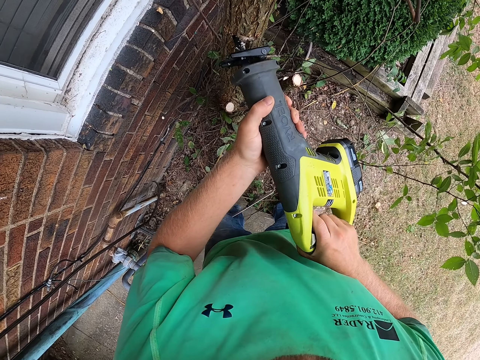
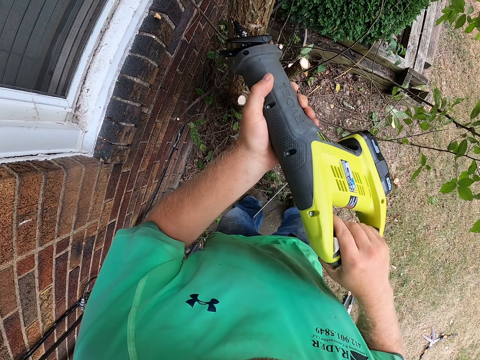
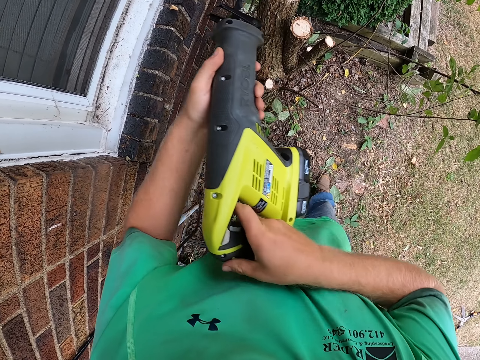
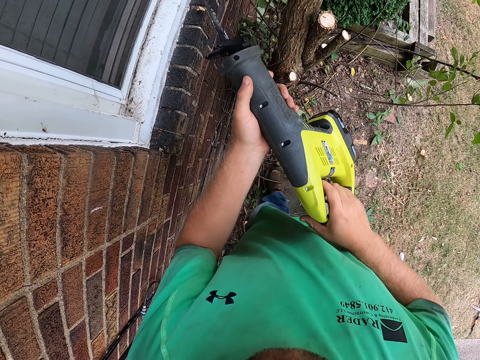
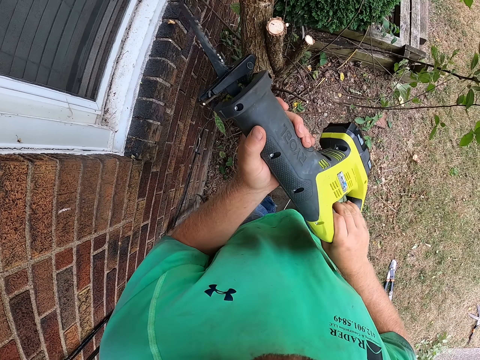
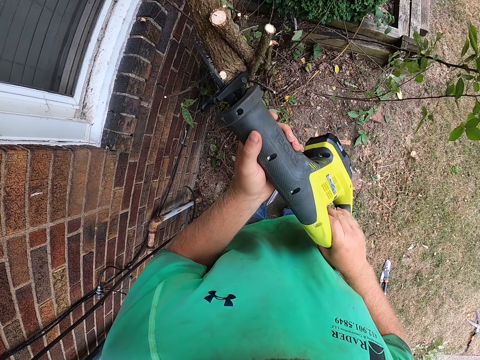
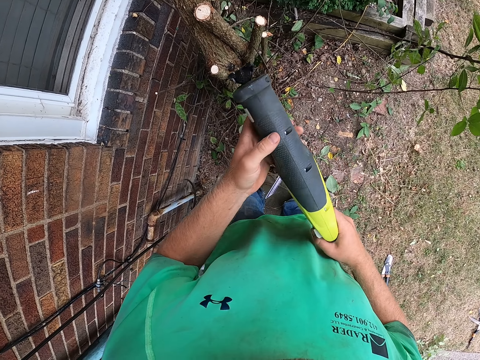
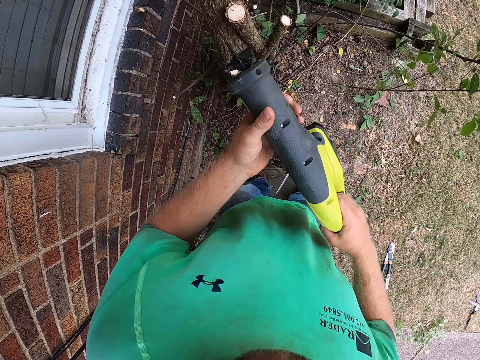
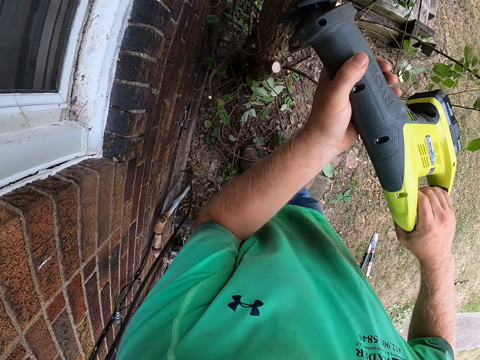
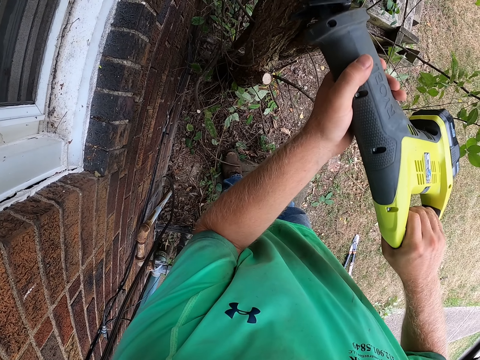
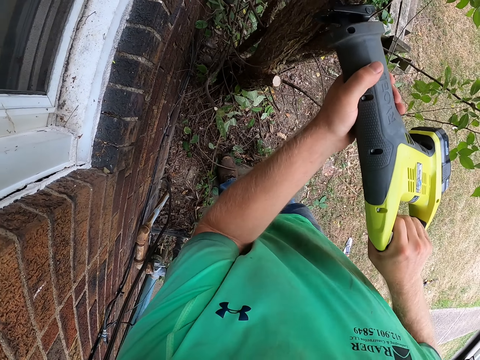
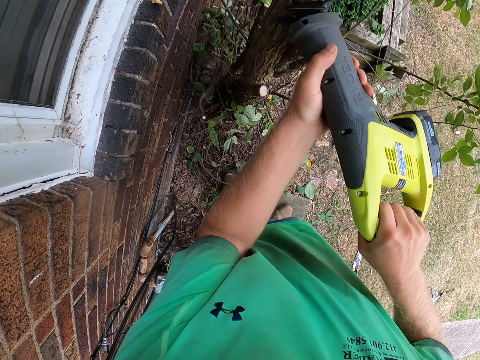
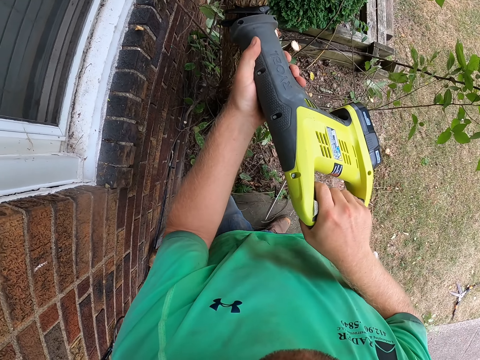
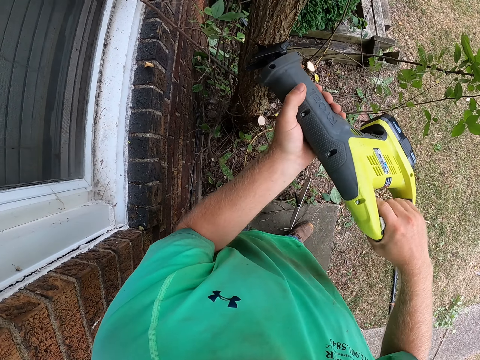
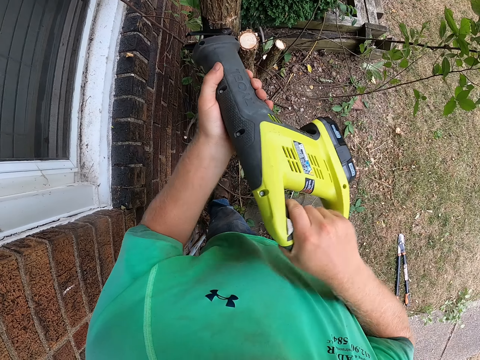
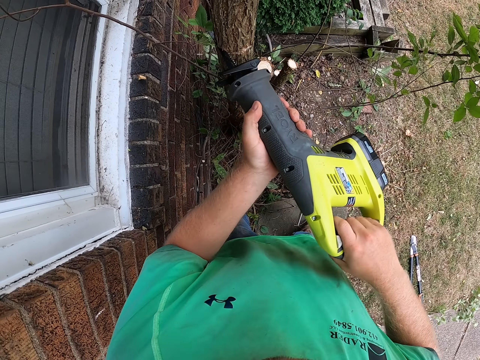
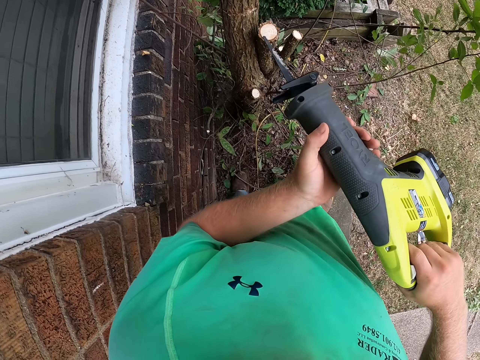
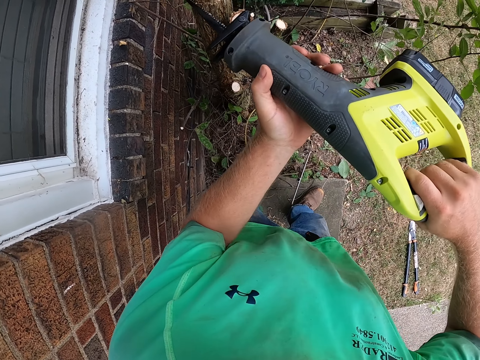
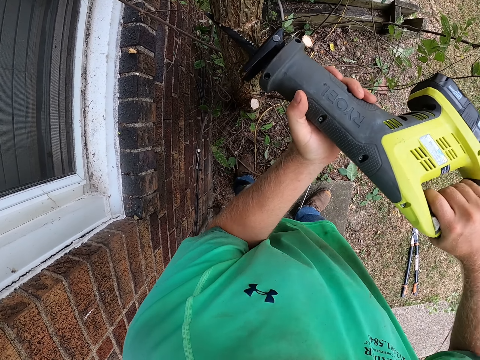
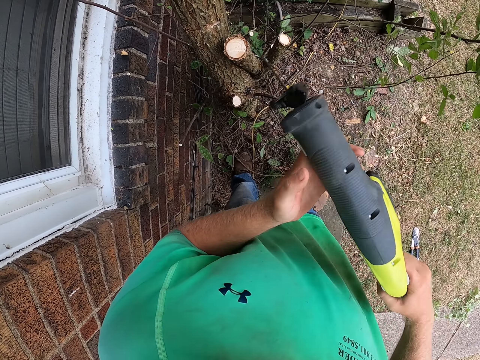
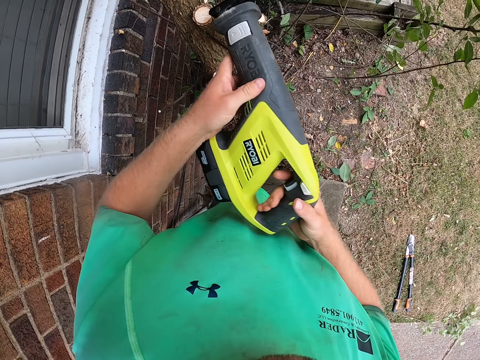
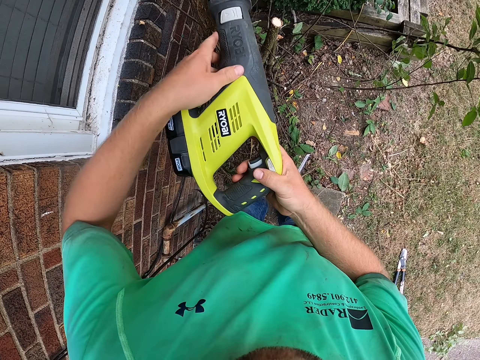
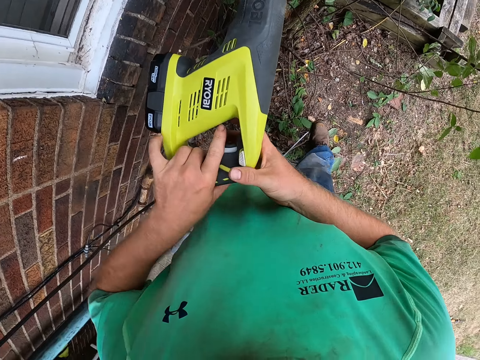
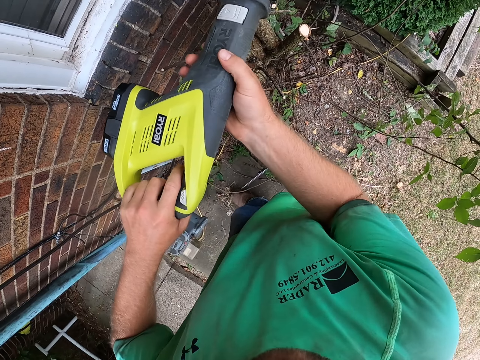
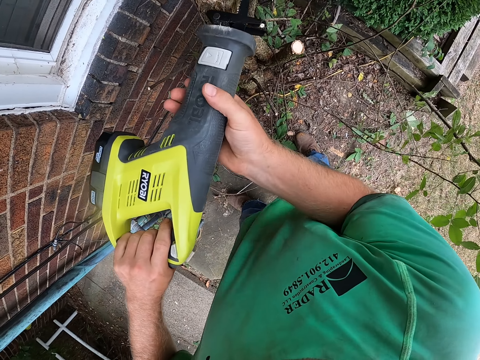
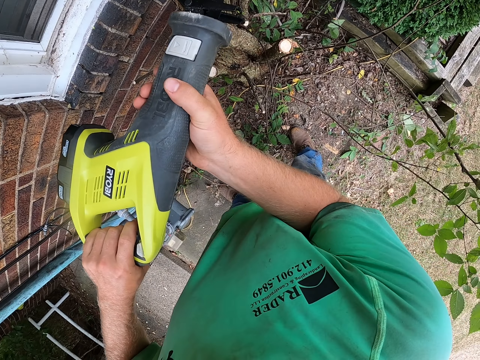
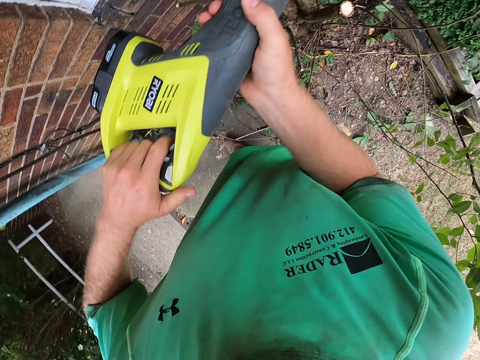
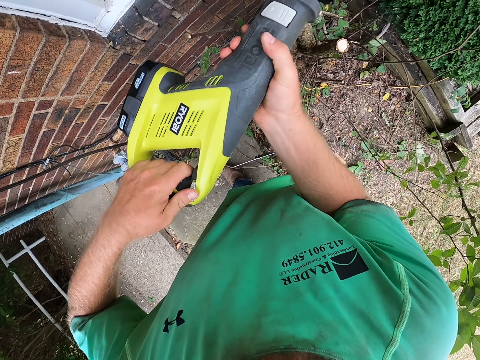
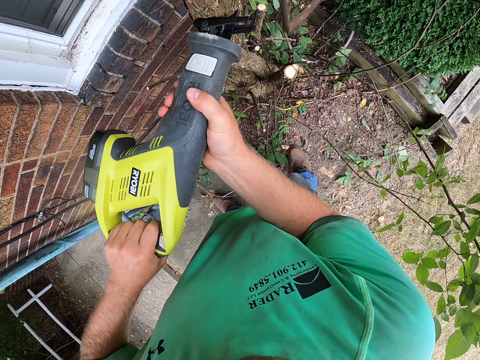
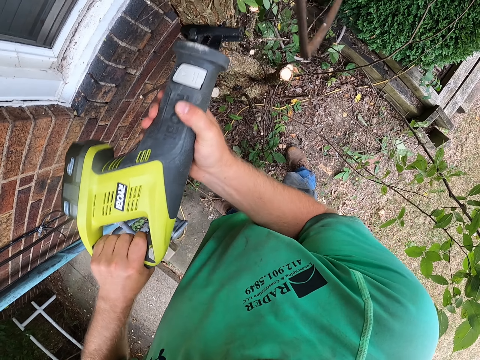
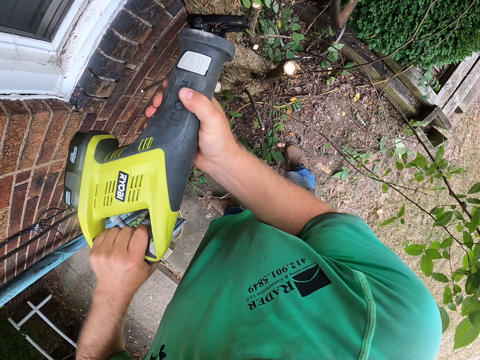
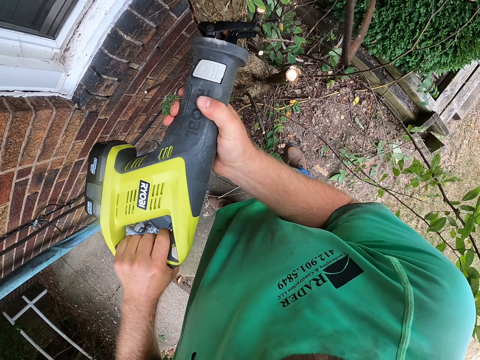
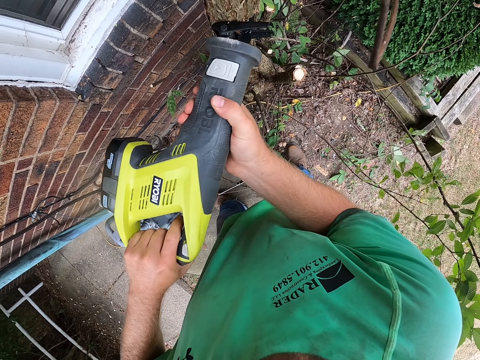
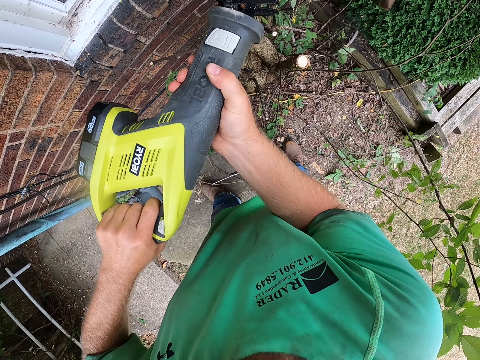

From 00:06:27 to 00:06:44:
The camera wearer removes the cutter from the tree. He adjusts the sabre saw in his hands. He cuts the tree with the sabre saw in his hands. He adjusts the sabre saw in his hands. He cuts the tree with the sabre saw in his hands.

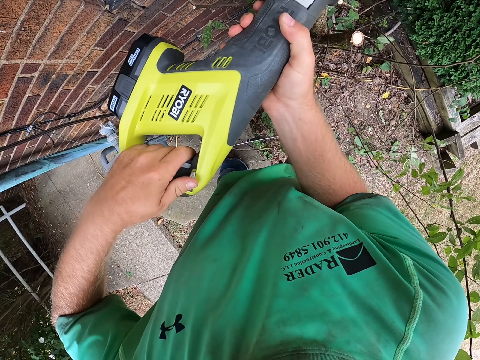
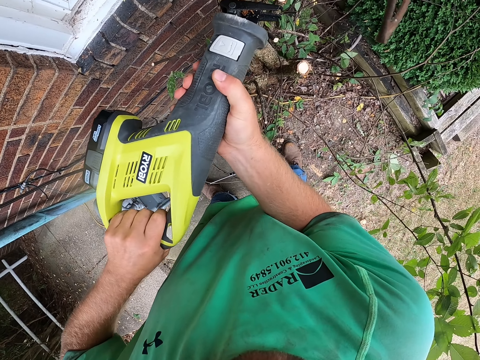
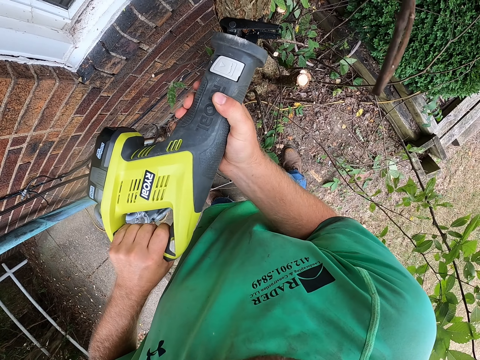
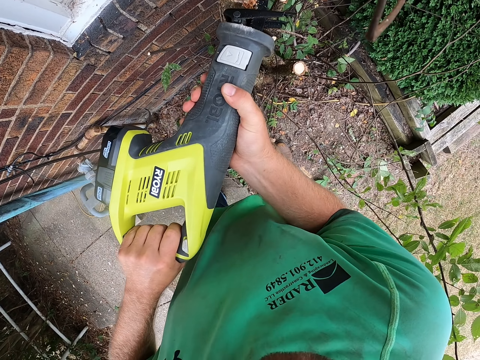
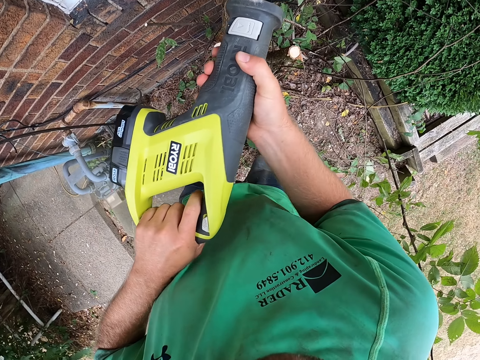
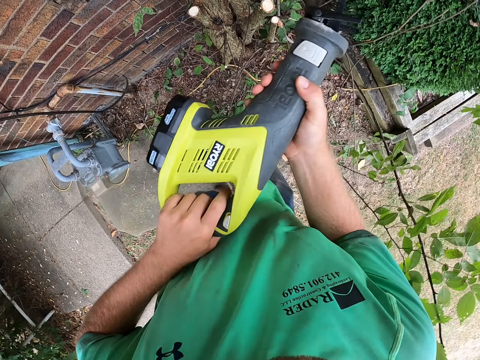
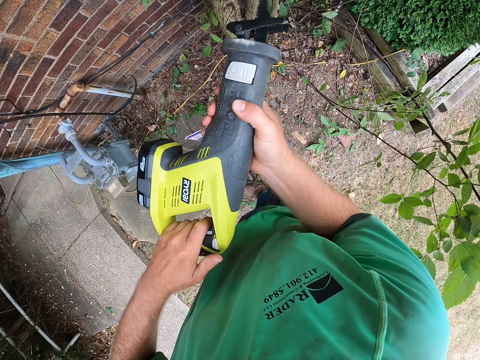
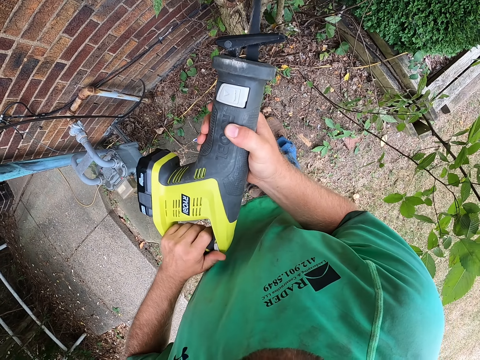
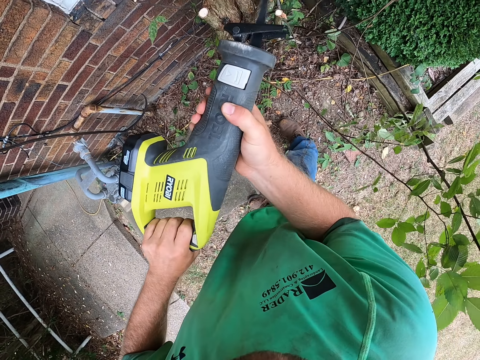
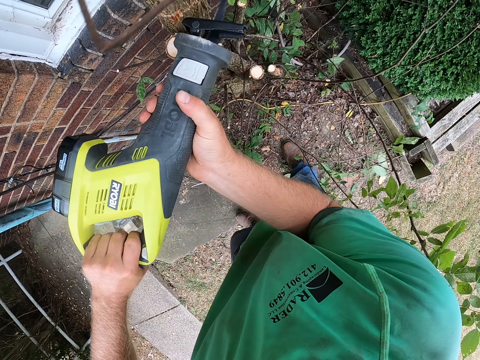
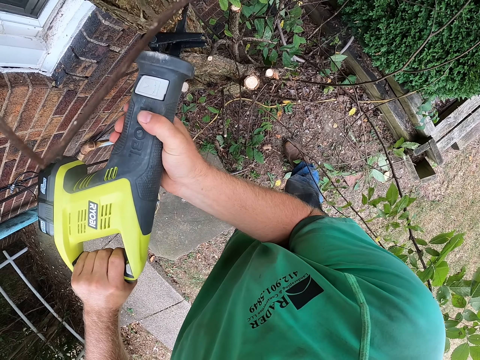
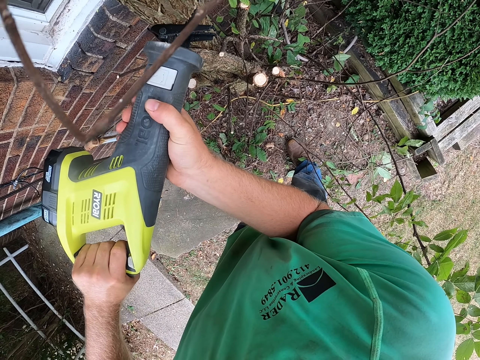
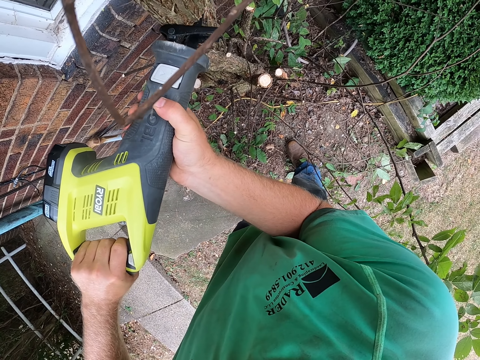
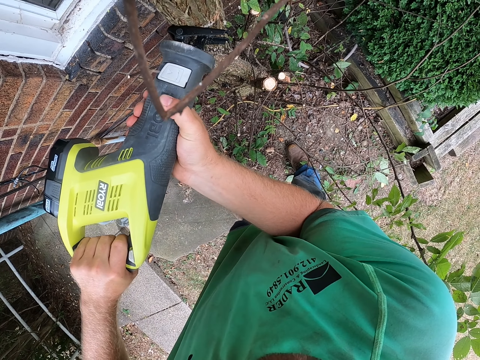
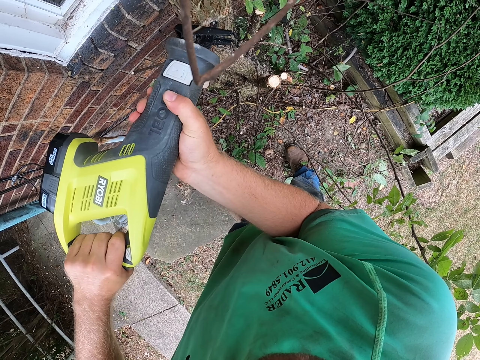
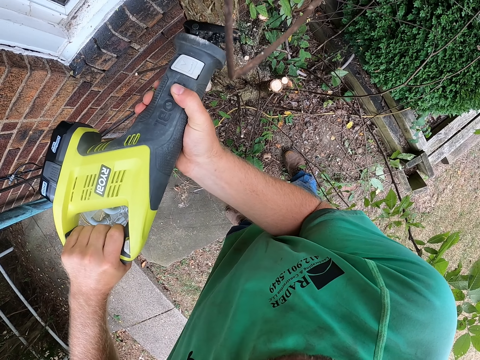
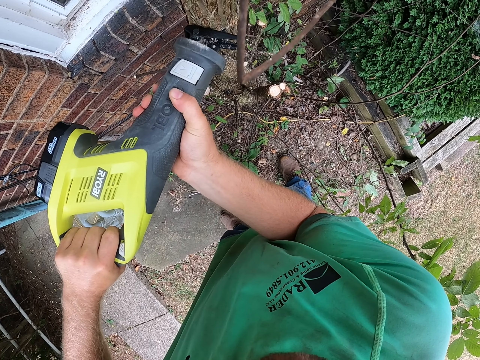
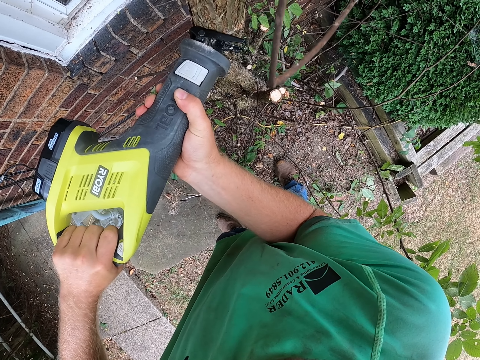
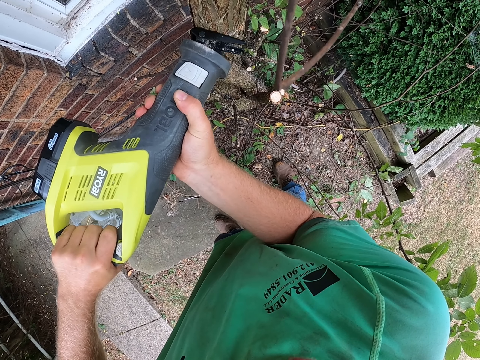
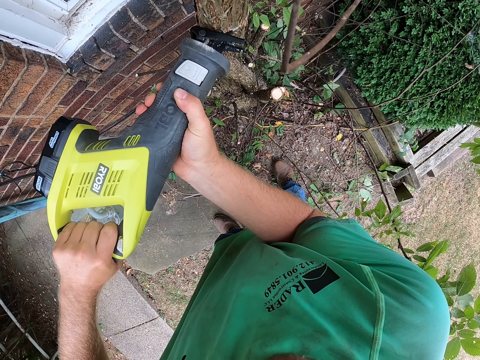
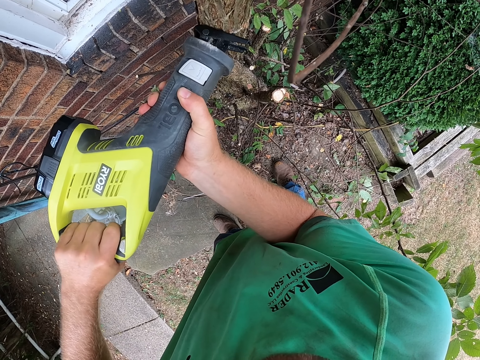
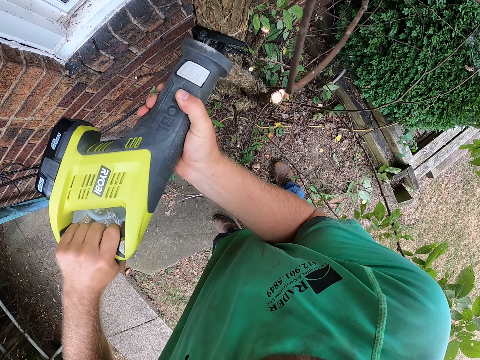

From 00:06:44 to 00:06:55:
The camera wearer adjusts the sabre saw in his hands. He removes the cutter from the tree. He cuts the tree with the sabre saw in his hands.
